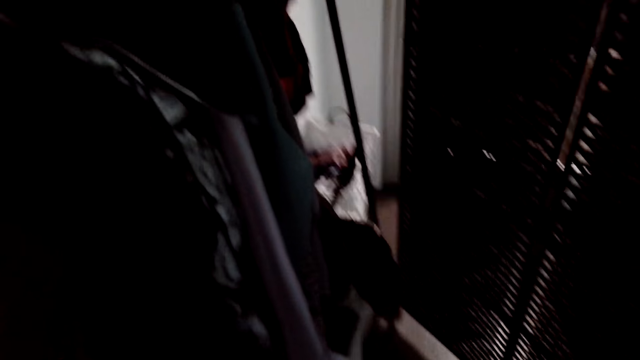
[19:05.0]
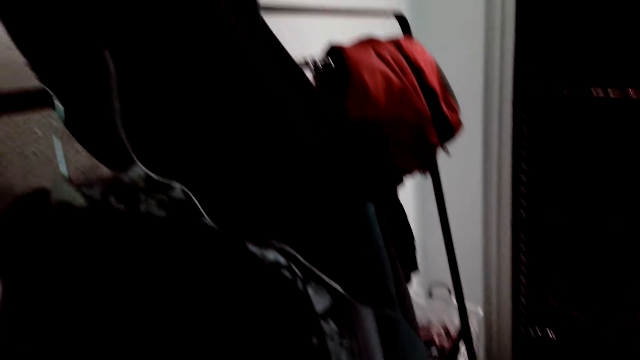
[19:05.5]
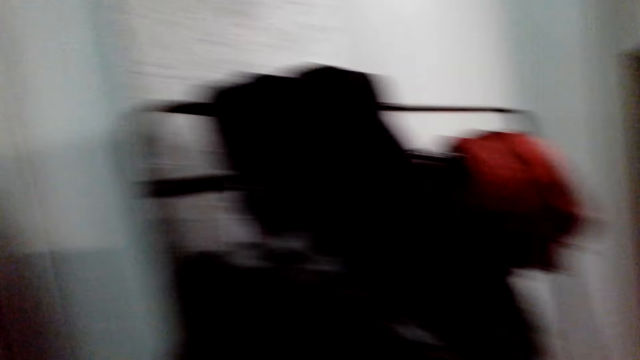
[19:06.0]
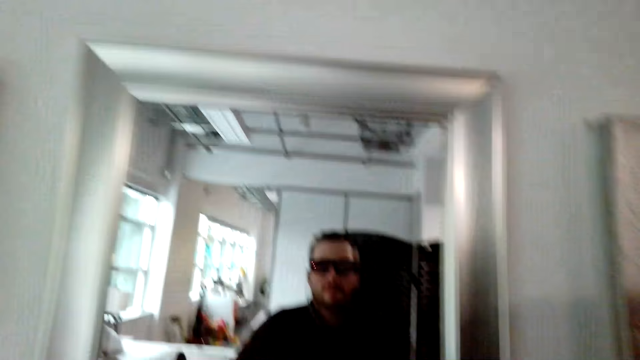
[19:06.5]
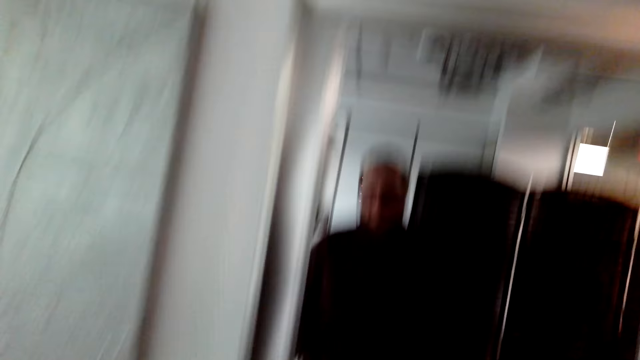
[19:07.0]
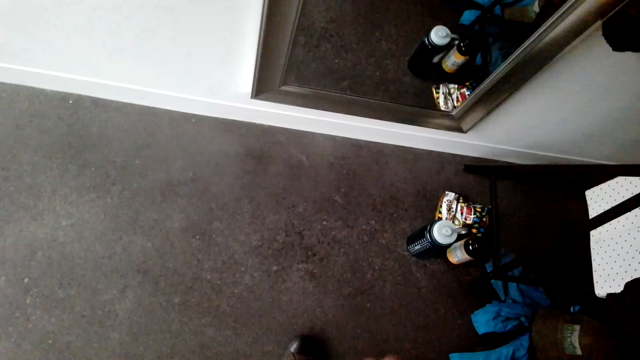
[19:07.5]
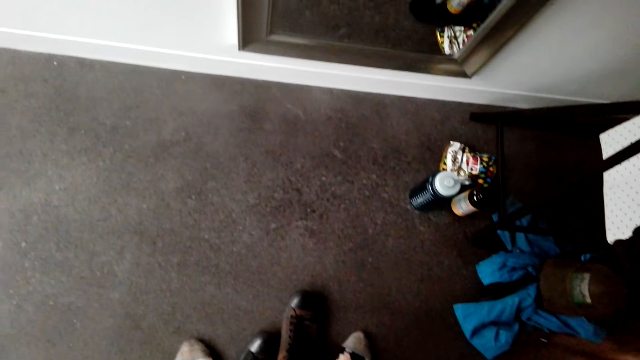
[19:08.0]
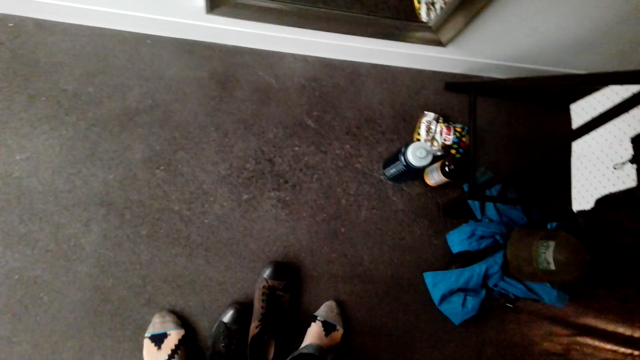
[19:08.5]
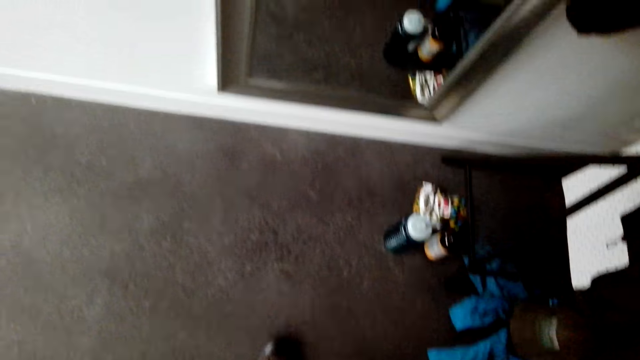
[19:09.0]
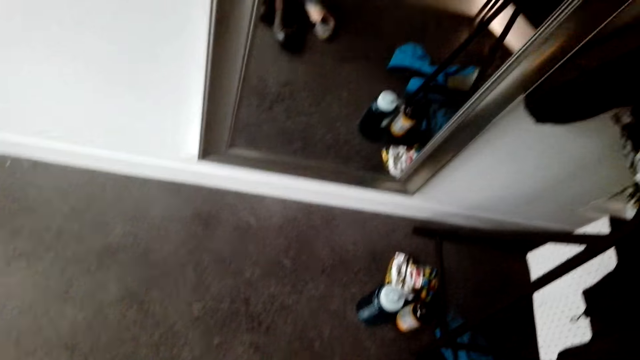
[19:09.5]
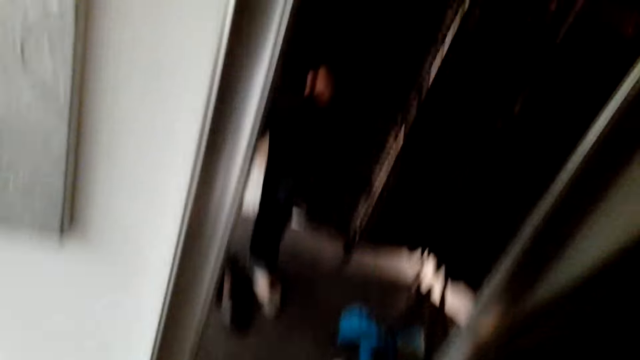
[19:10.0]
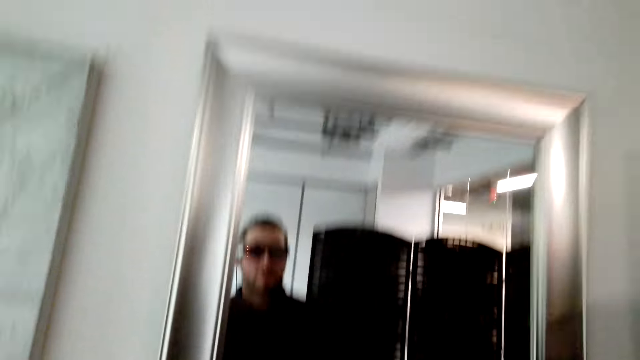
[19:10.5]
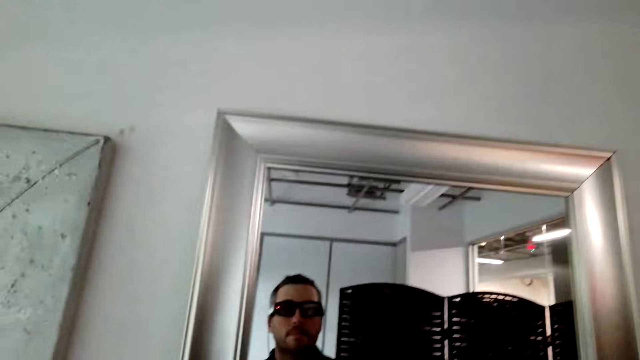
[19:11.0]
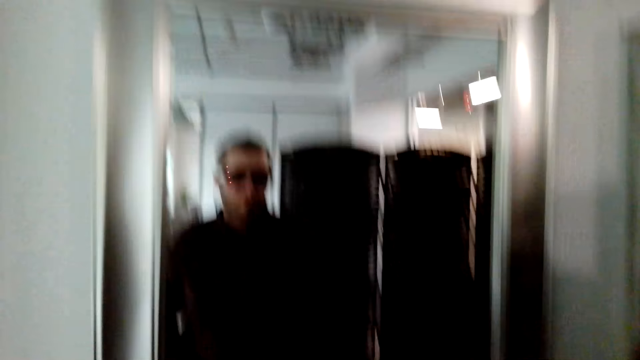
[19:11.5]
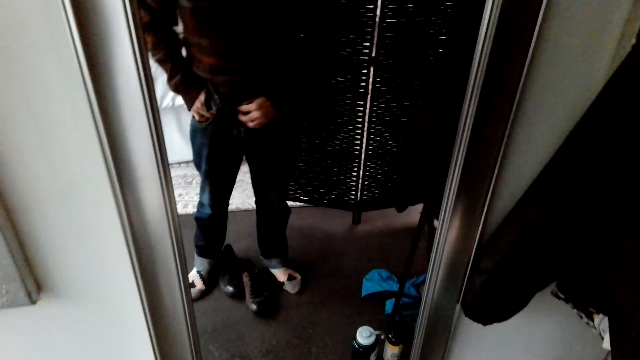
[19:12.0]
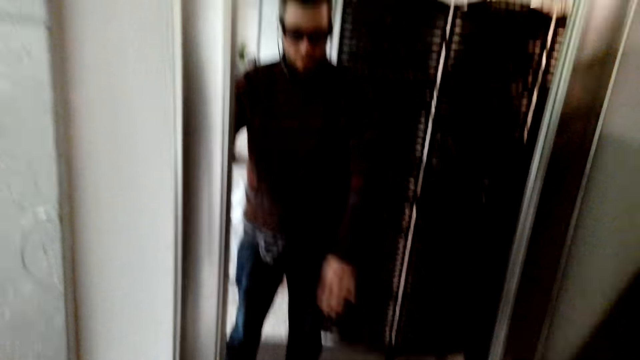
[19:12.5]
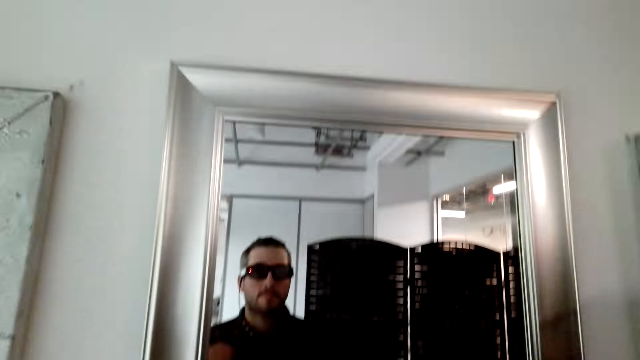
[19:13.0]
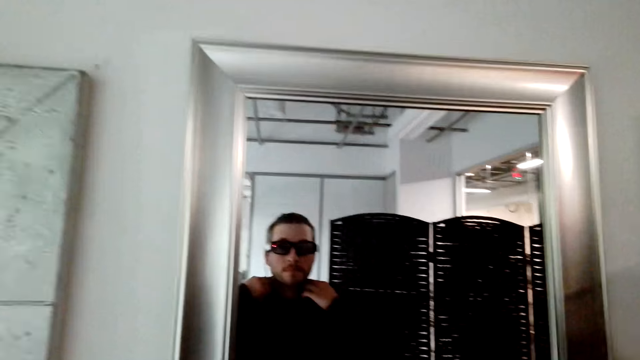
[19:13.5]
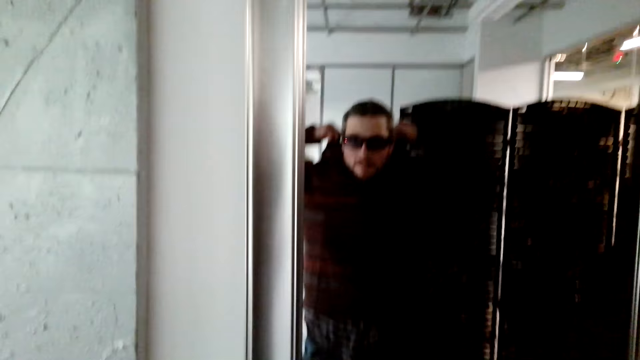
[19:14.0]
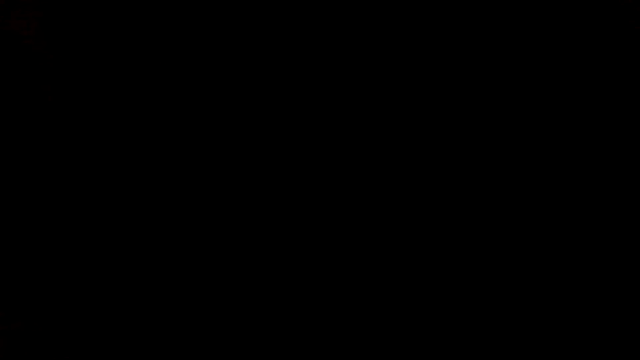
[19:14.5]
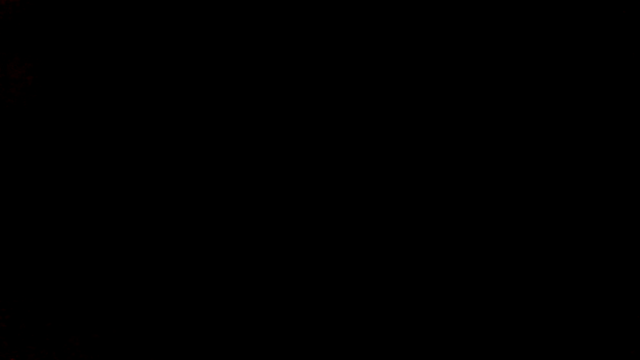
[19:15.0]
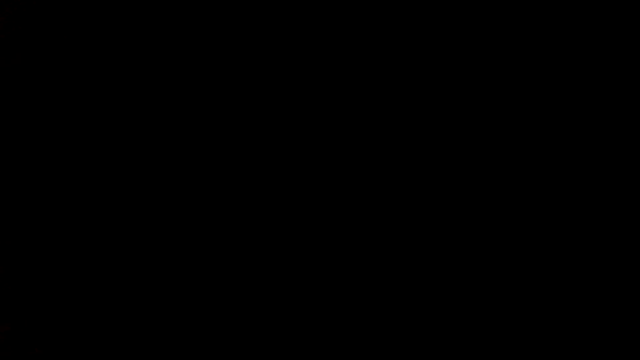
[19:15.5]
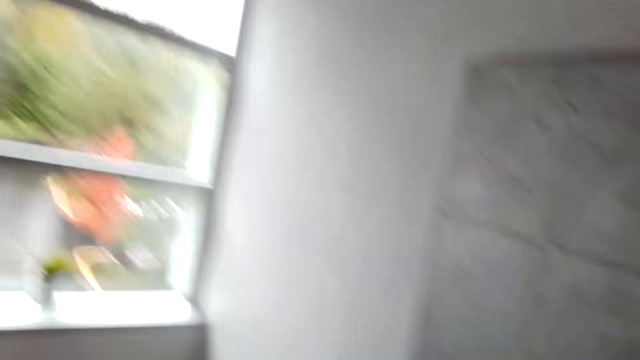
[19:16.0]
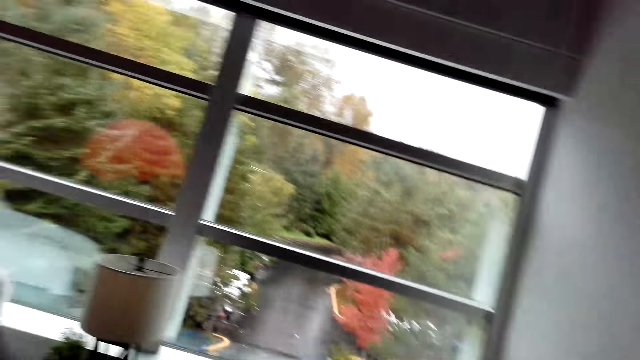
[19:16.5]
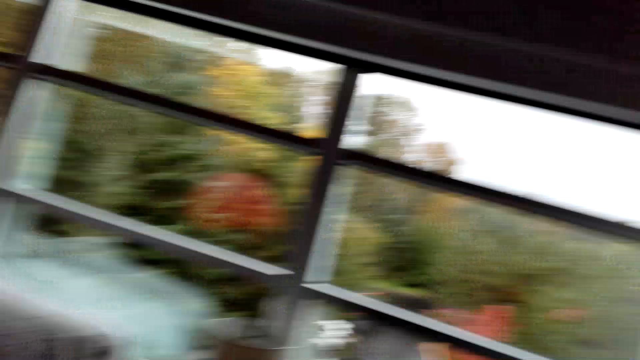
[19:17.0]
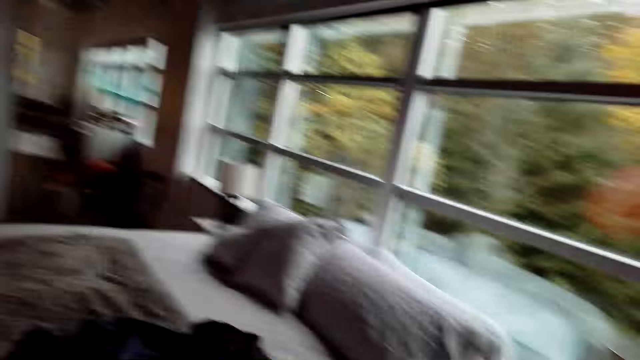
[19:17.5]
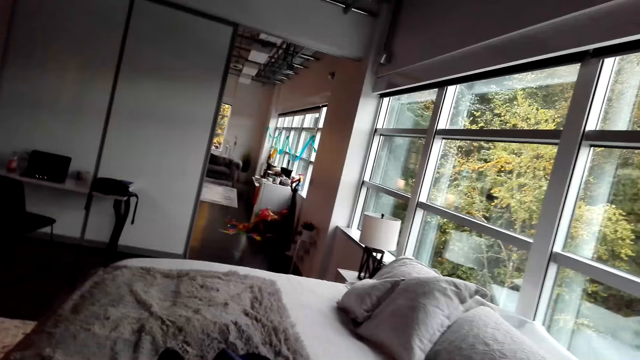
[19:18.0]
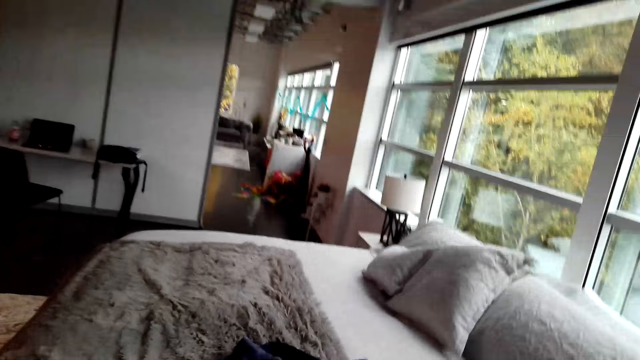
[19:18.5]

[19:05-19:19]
The camera wearer looks around the room. They stare at themselves through the mirror. They look around the room.

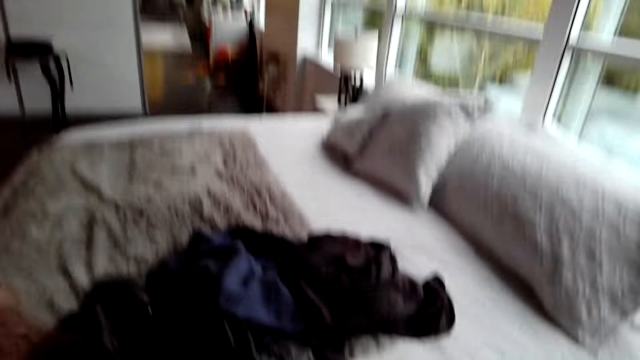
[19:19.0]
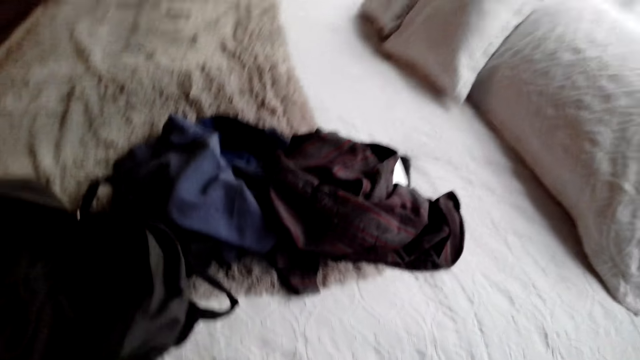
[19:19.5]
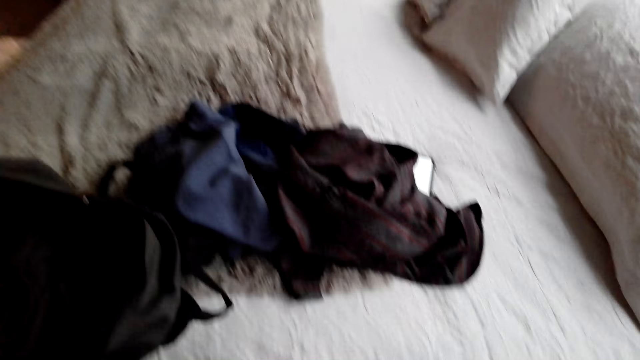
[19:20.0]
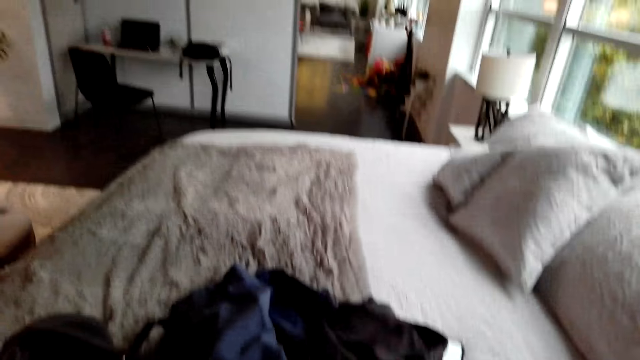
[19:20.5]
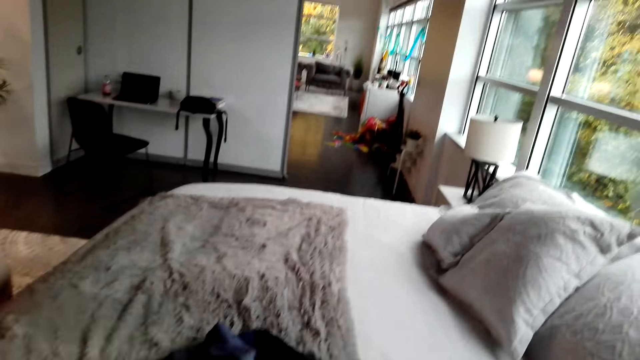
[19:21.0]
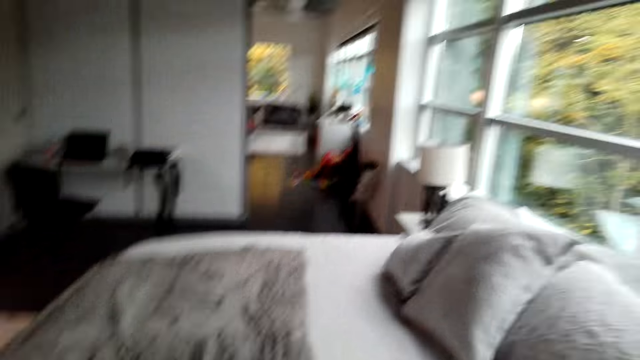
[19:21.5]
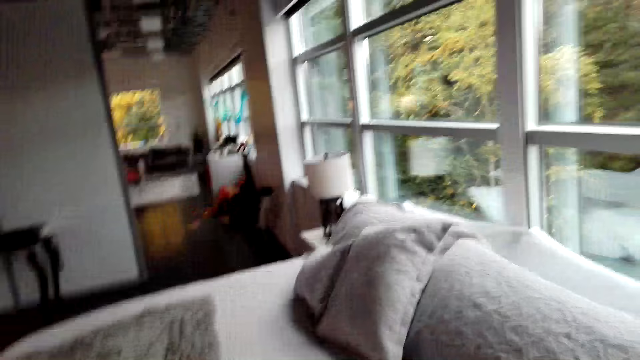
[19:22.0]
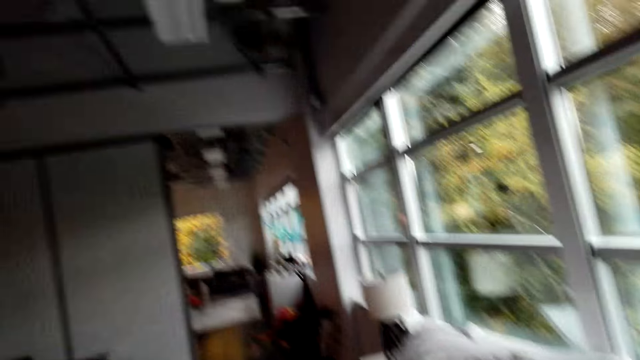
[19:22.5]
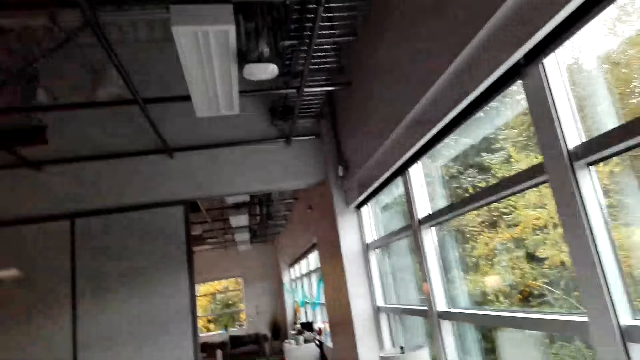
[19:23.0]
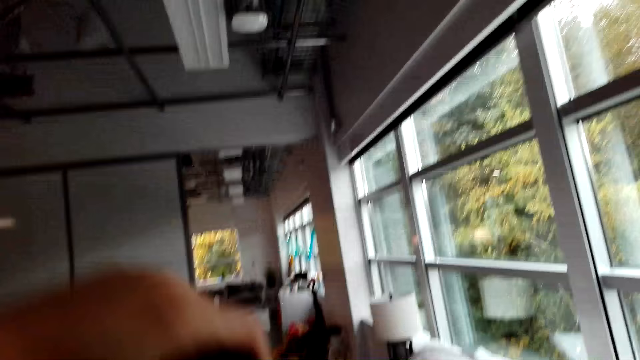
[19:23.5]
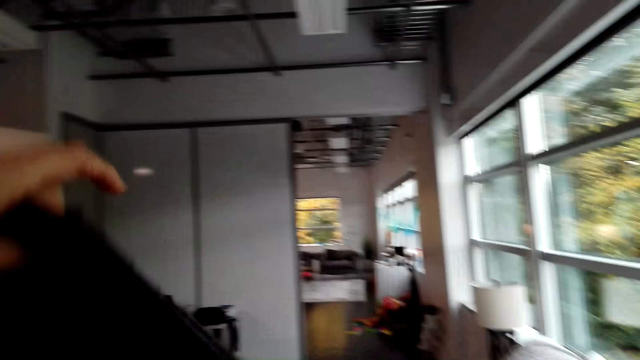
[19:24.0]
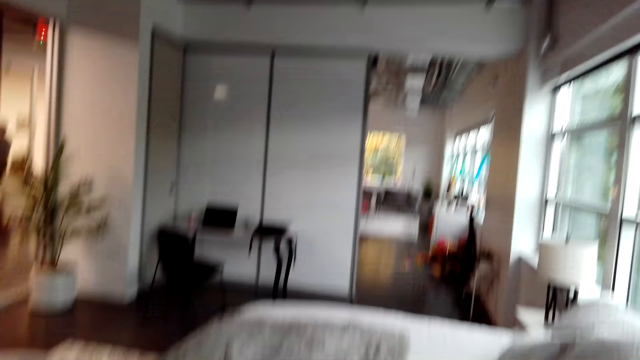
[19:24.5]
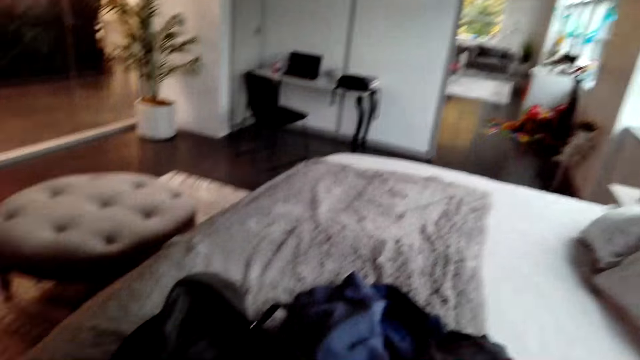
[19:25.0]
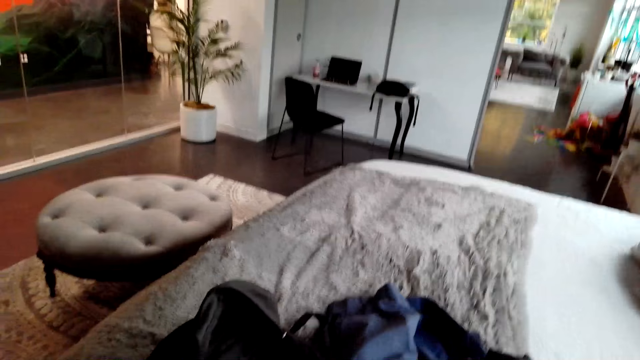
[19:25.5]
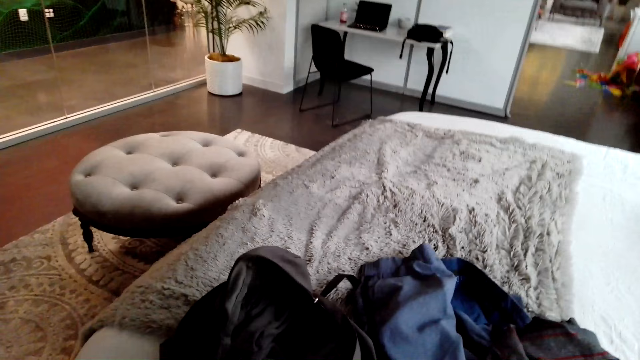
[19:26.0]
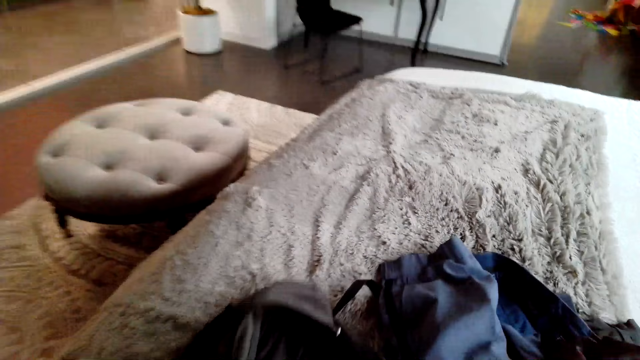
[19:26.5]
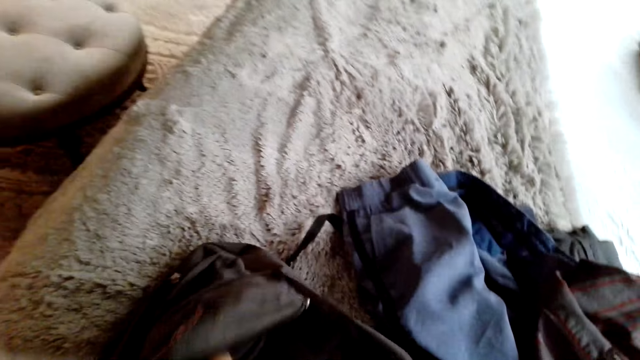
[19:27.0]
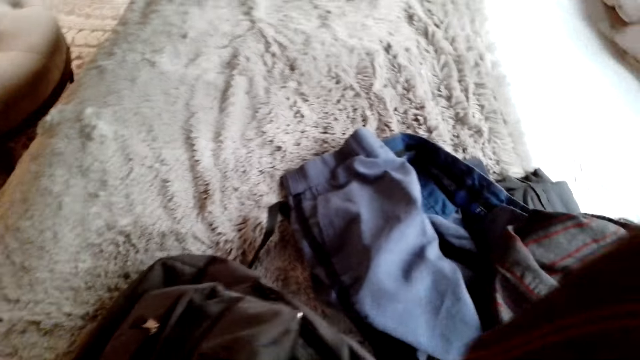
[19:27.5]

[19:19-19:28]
The camera wearer picks up the cloth from the bed. They put the cloth inside the bag.
